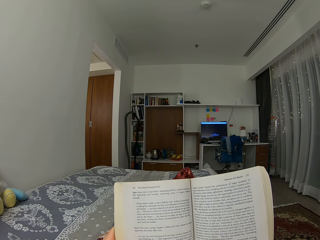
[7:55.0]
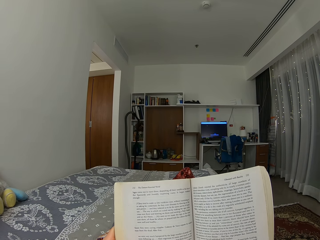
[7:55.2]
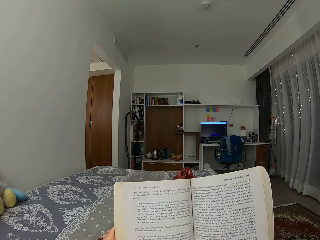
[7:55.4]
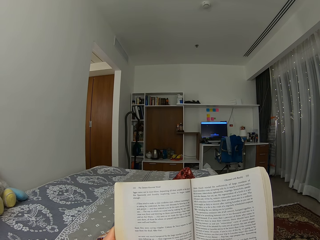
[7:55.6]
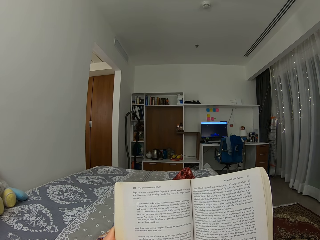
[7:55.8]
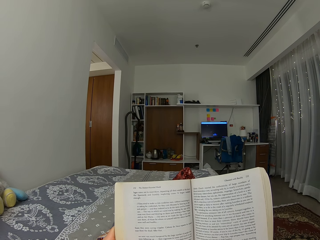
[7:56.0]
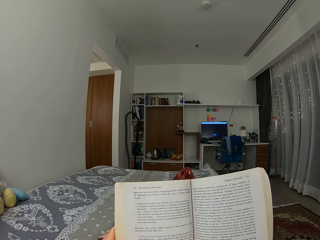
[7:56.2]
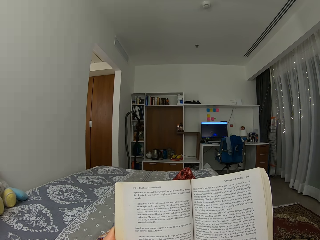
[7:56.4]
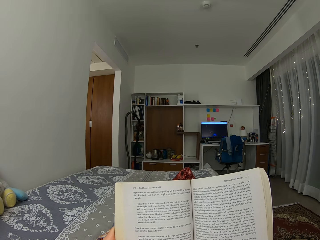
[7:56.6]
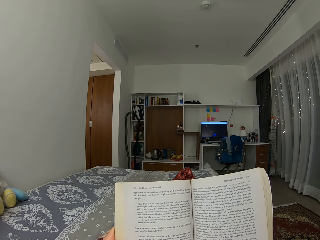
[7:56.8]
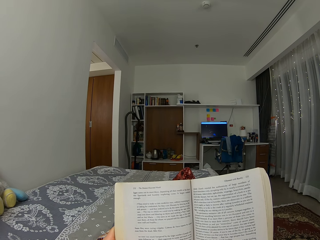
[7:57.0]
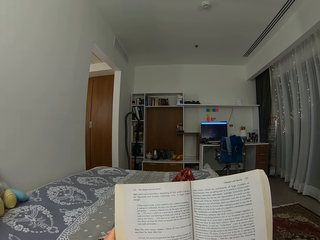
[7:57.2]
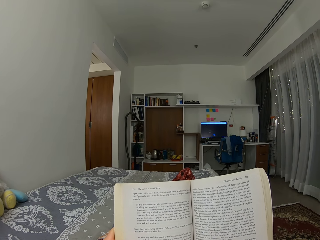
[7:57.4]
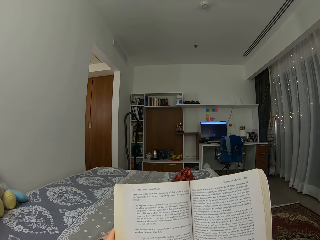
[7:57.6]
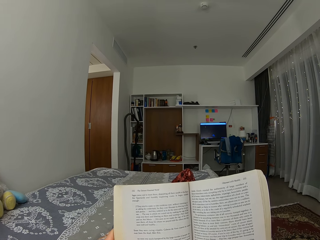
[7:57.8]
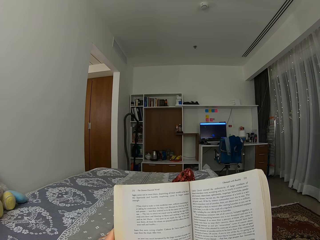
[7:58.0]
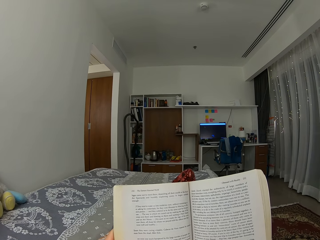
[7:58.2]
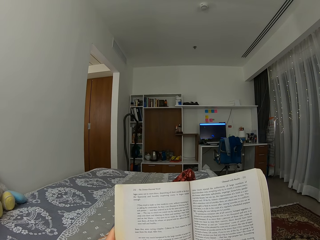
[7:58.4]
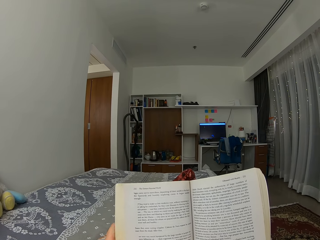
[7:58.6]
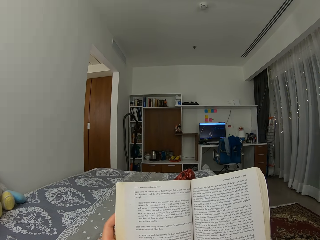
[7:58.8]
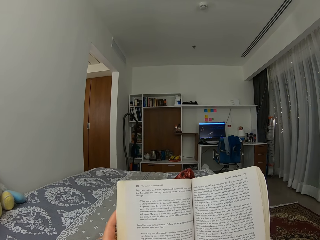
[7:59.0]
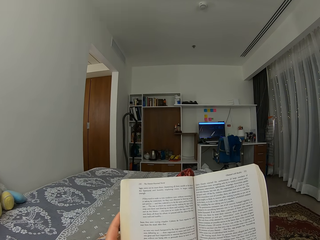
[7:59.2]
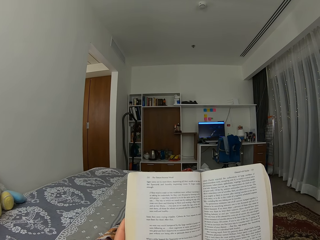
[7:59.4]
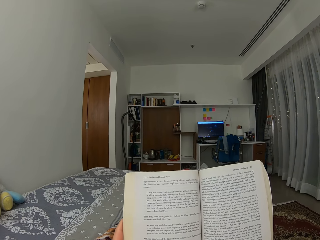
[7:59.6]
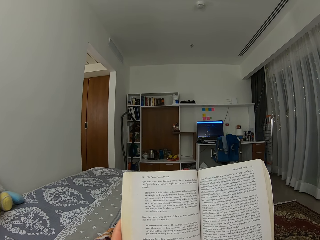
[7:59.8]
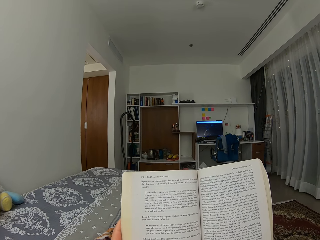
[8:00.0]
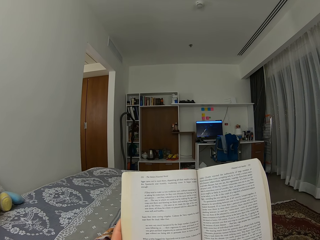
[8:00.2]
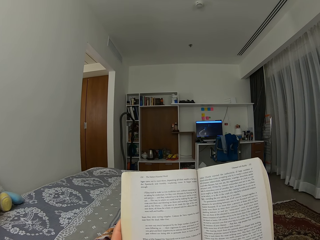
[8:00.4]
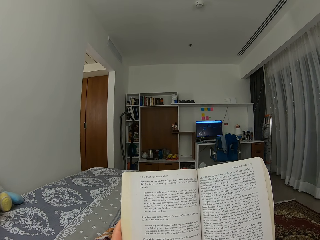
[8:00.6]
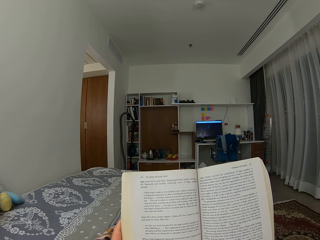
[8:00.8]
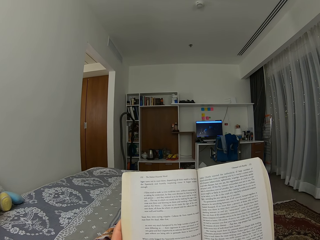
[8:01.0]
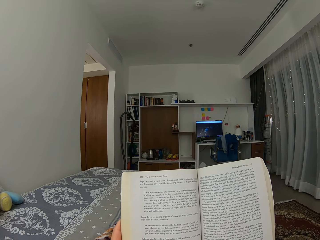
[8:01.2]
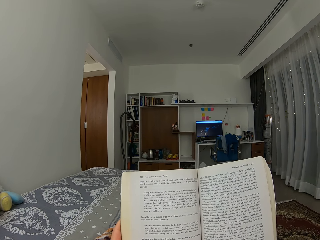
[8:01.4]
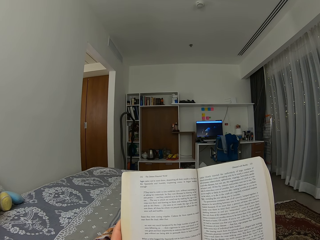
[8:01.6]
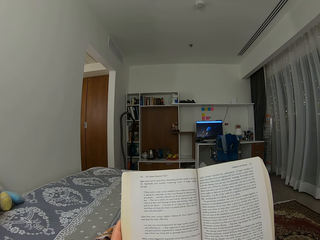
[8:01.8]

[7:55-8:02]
The camera wearer moves the legs.

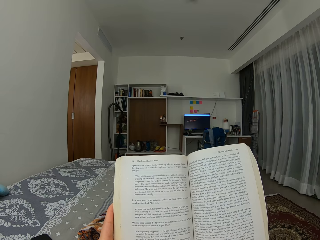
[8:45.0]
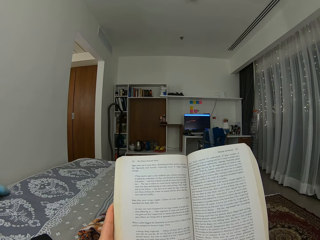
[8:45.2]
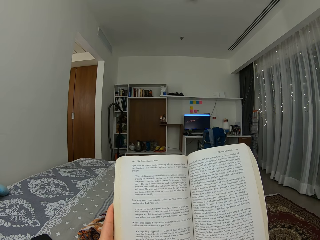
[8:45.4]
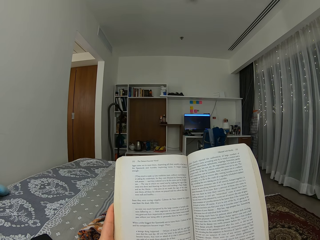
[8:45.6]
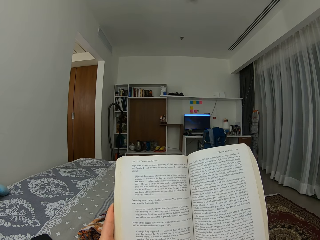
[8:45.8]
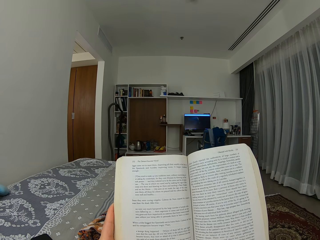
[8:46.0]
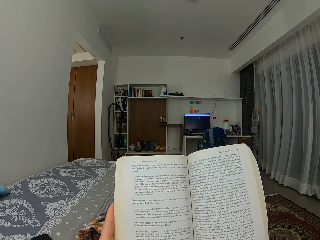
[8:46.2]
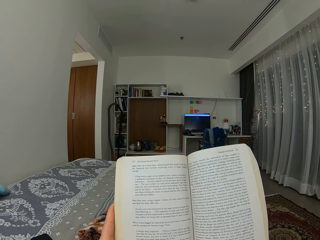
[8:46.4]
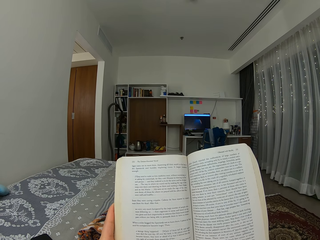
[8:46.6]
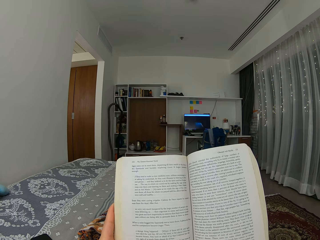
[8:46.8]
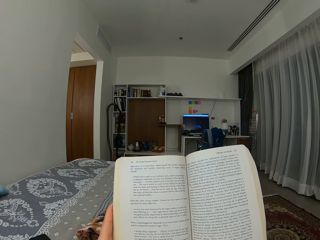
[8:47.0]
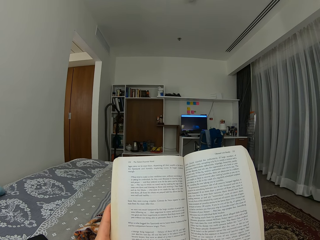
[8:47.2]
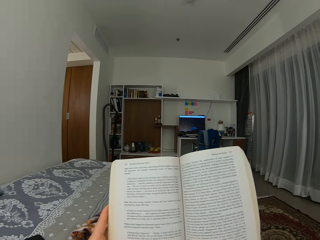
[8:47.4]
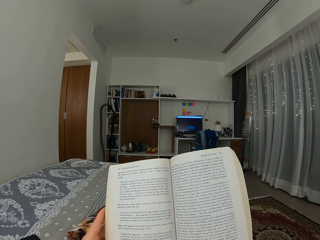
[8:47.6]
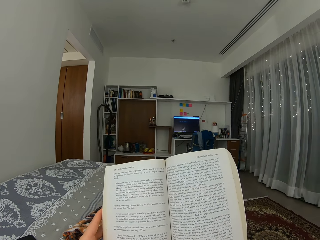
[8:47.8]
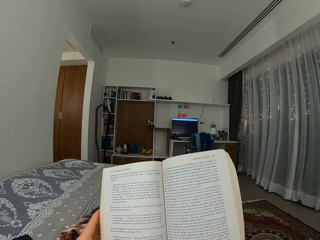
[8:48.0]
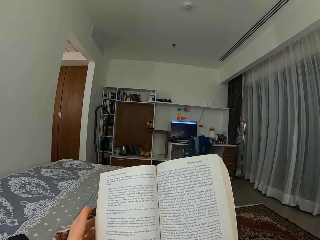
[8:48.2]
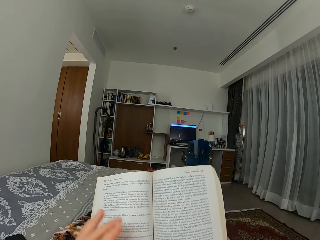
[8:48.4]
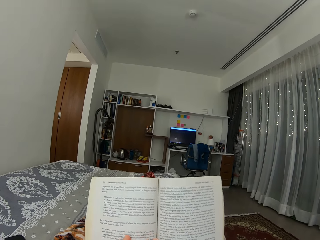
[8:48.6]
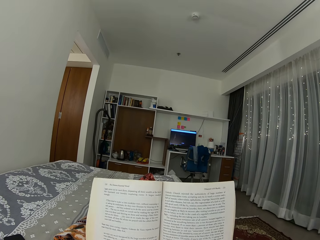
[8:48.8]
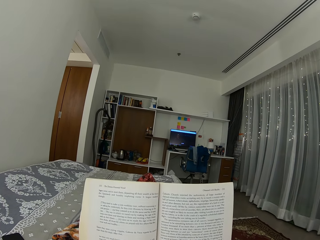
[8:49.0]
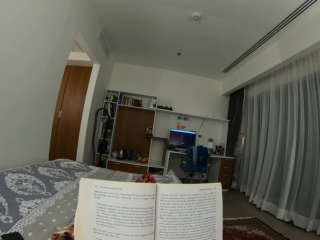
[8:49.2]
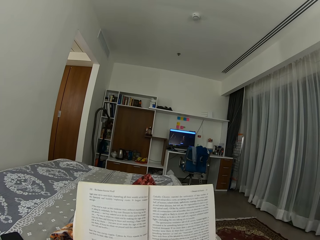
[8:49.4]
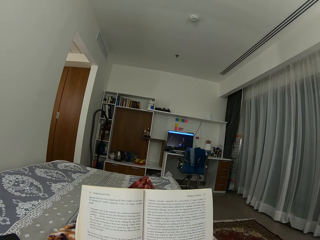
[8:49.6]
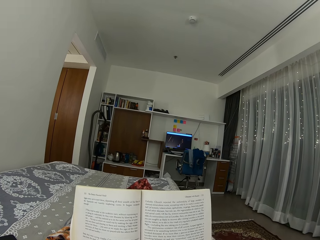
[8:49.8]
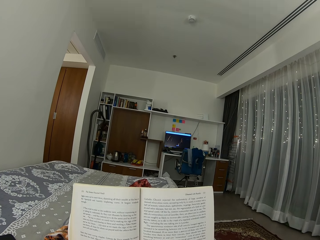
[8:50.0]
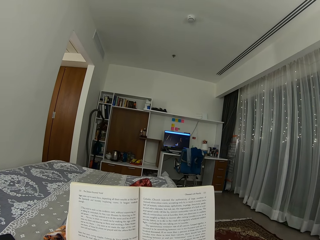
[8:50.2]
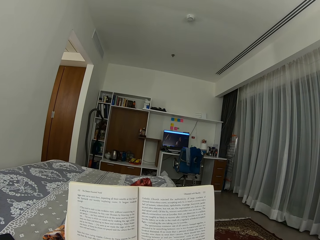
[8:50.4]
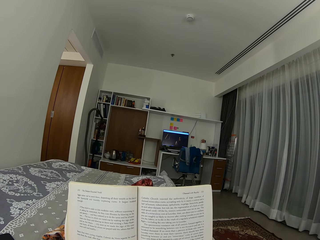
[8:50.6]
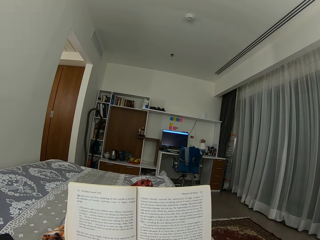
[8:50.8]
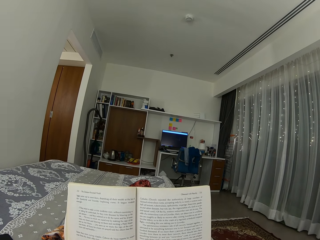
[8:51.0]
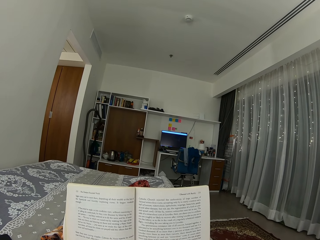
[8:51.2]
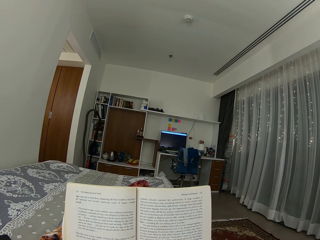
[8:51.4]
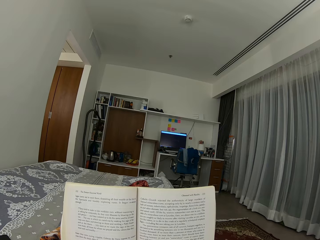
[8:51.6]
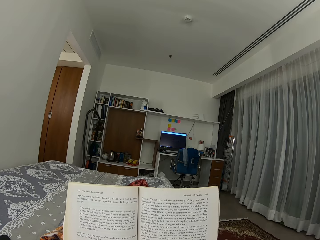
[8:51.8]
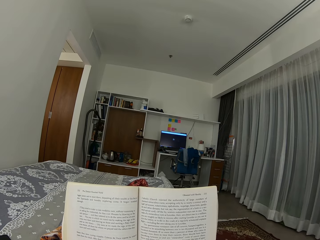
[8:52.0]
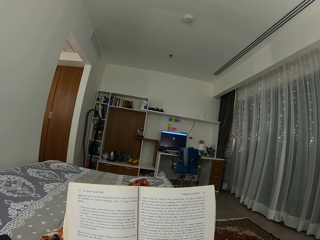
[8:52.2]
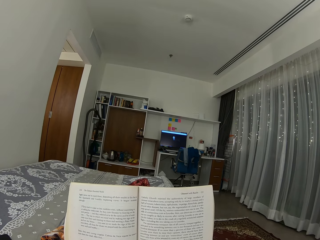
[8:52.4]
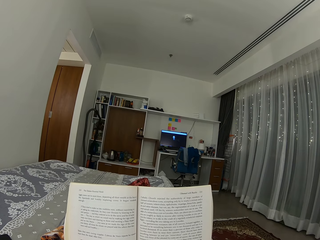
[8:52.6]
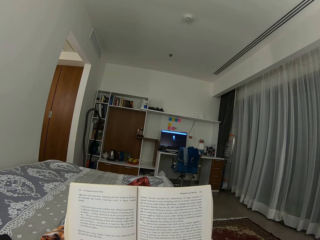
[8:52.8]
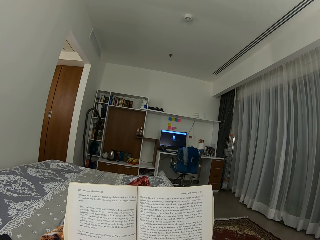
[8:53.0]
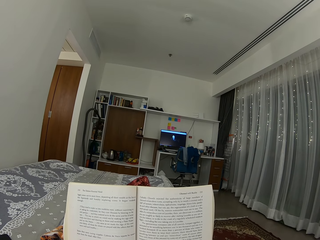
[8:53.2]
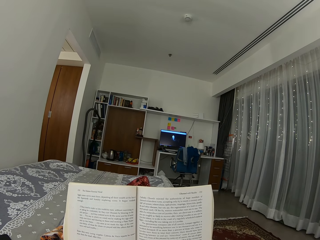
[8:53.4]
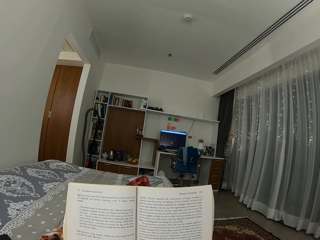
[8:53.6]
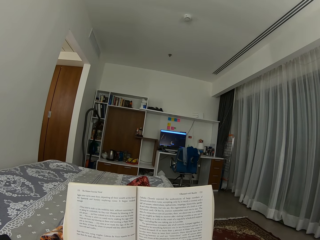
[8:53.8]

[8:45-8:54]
The camera wearer places her left hand at the center of the novel.

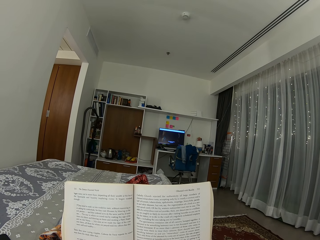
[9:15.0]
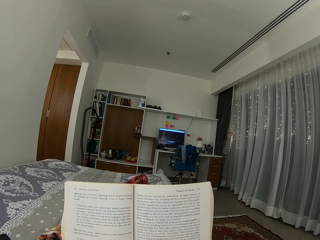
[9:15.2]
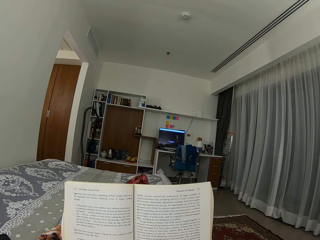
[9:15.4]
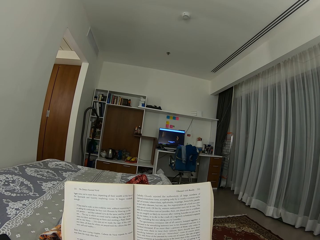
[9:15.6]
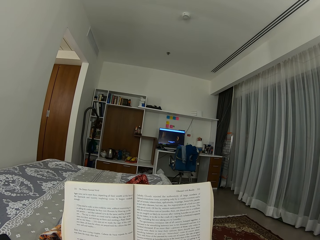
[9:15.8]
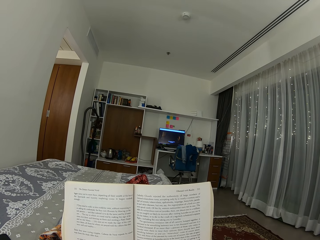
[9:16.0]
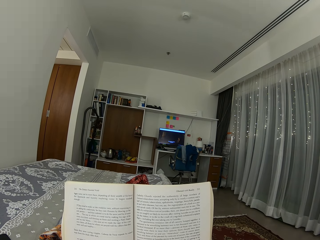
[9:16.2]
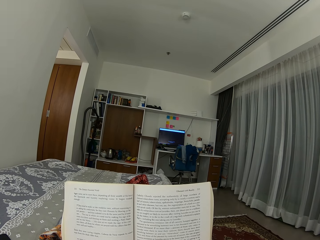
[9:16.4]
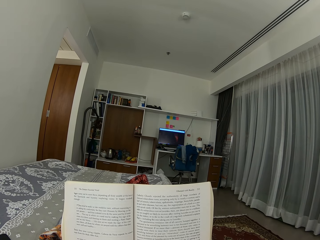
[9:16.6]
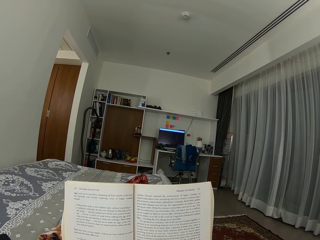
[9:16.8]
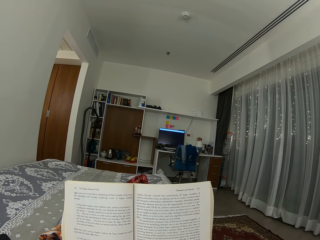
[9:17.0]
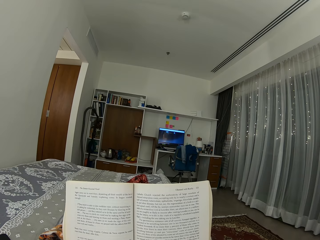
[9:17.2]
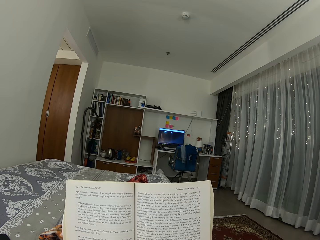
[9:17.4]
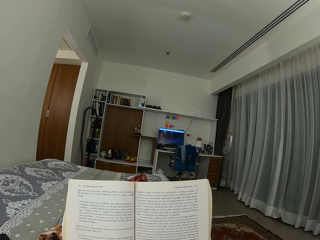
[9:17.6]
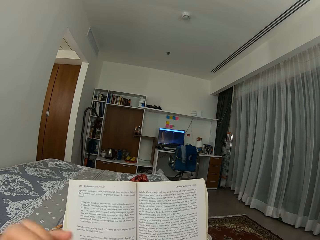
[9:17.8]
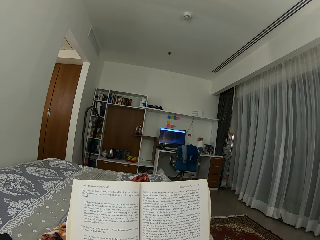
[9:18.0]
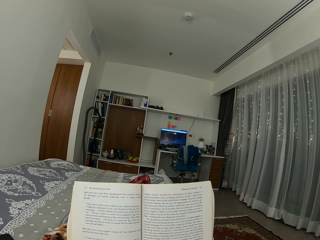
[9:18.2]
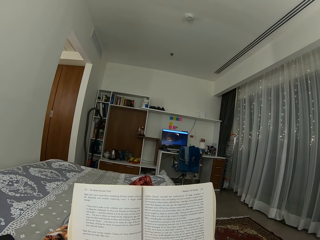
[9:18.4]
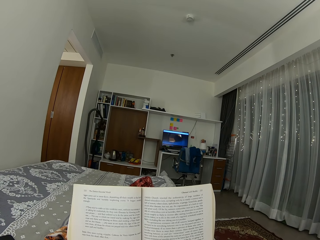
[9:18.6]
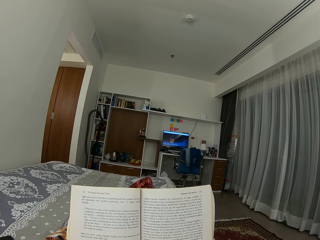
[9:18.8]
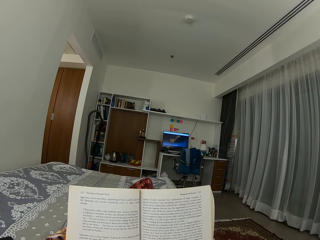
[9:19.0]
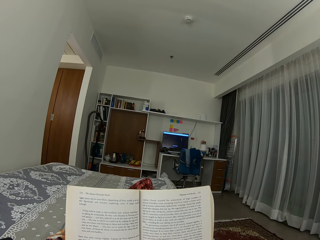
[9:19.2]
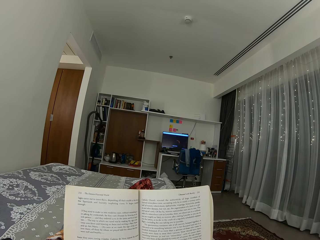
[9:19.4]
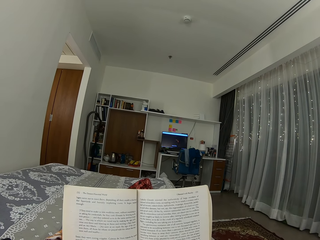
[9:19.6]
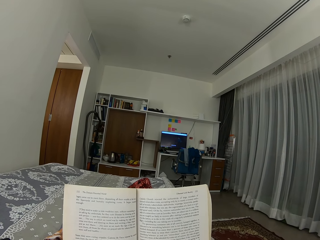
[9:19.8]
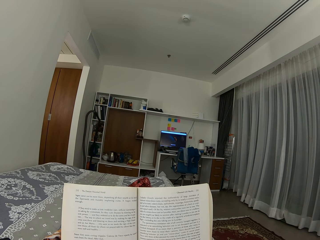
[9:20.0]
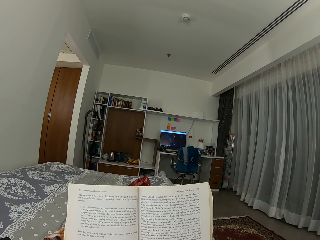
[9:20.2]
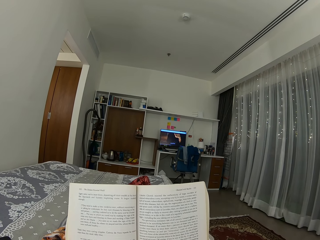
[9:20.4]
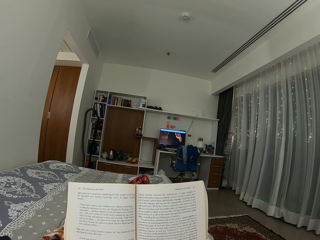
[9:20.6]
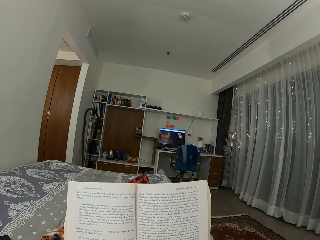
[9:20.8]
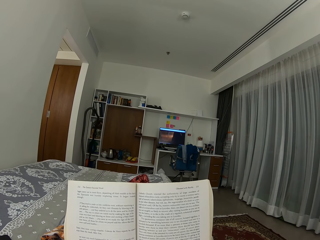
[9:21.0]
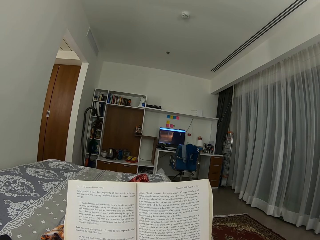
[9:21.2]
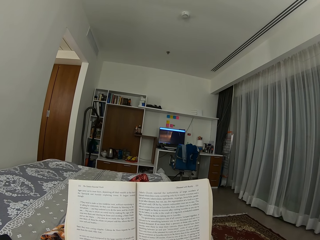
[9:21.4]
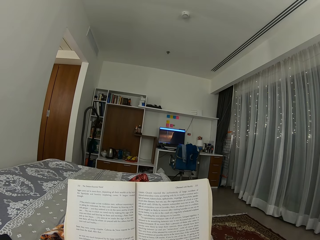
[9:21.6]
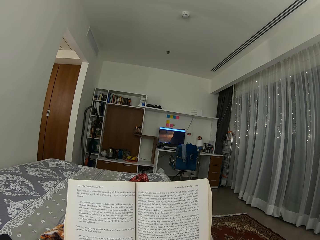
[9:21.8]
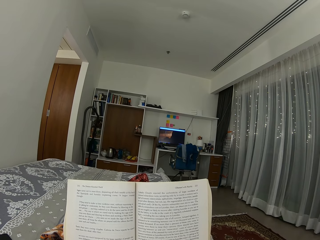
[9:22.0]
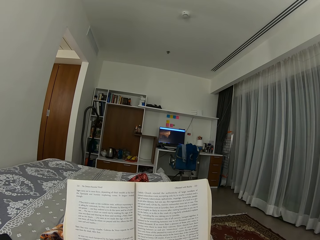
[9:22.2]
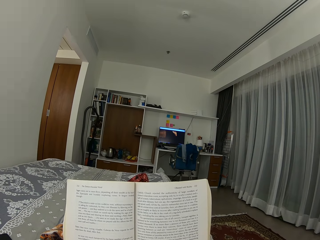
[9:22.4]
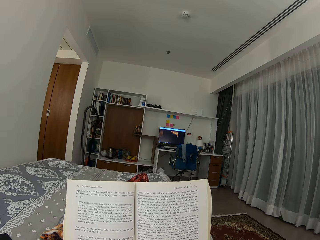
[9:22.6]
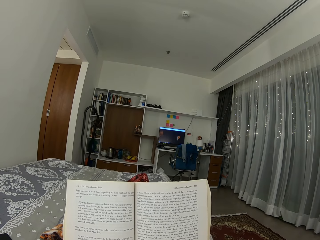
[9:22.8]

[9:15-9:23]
The camera wearer raises her left hand to her face.
